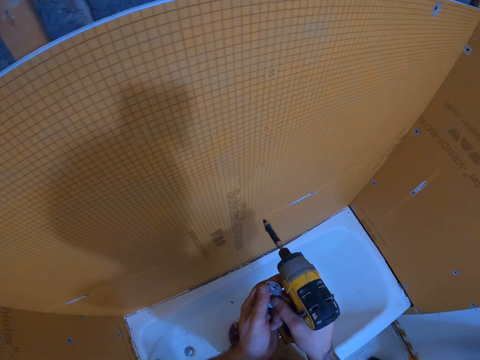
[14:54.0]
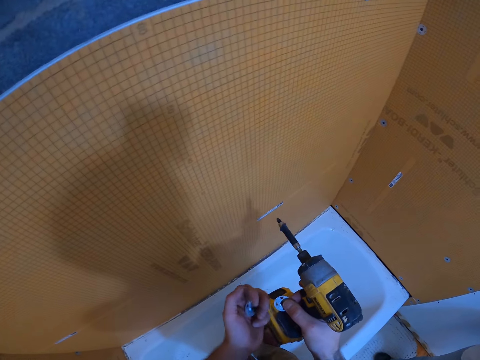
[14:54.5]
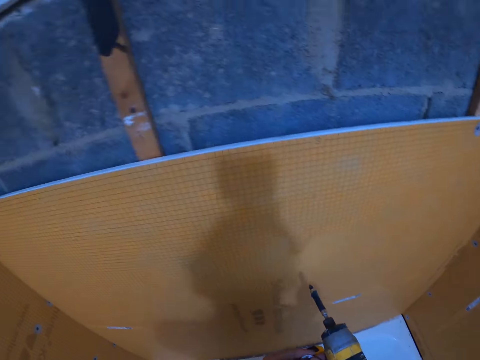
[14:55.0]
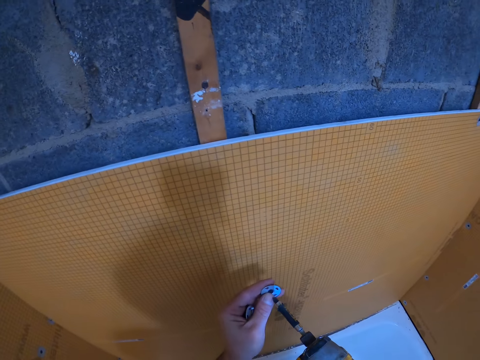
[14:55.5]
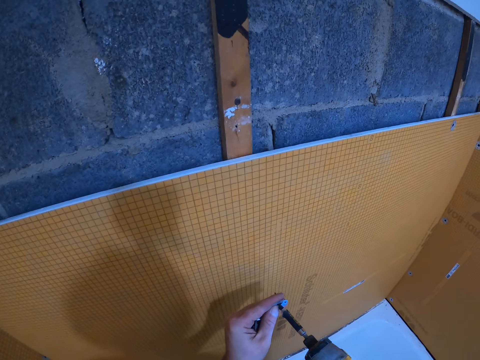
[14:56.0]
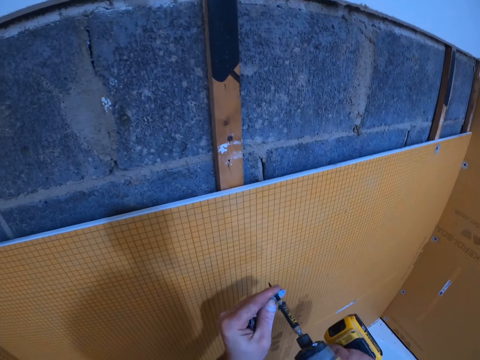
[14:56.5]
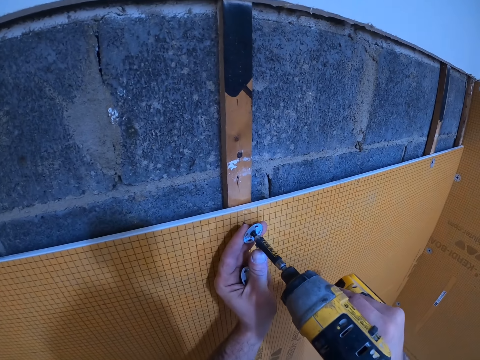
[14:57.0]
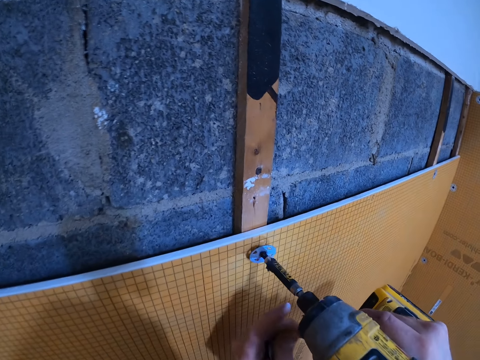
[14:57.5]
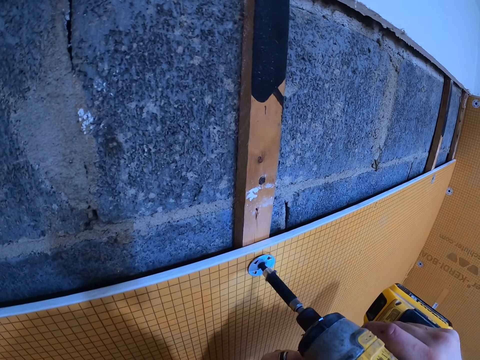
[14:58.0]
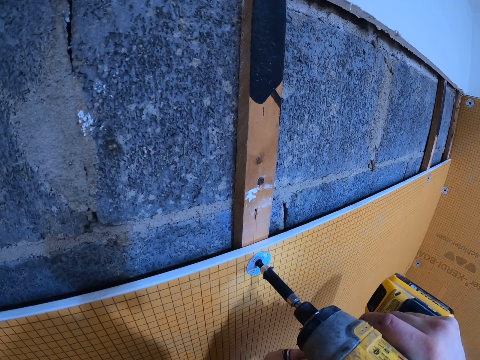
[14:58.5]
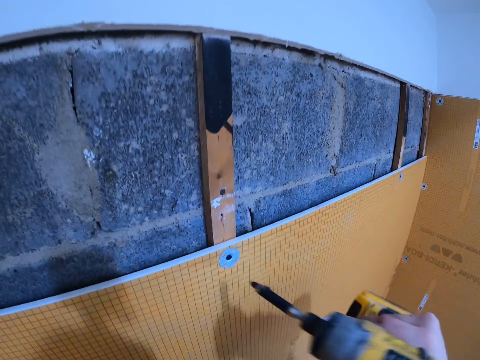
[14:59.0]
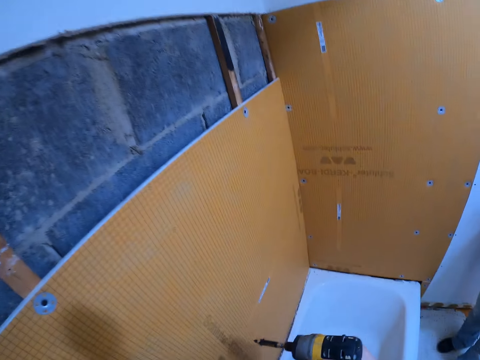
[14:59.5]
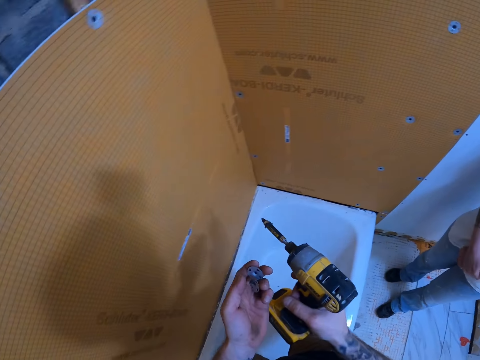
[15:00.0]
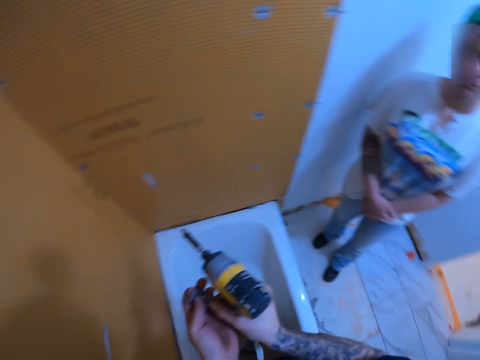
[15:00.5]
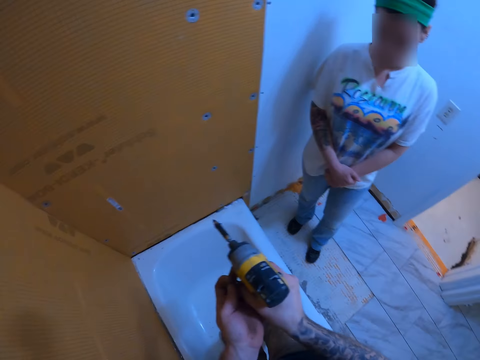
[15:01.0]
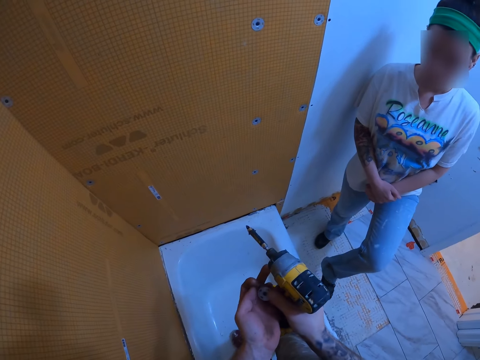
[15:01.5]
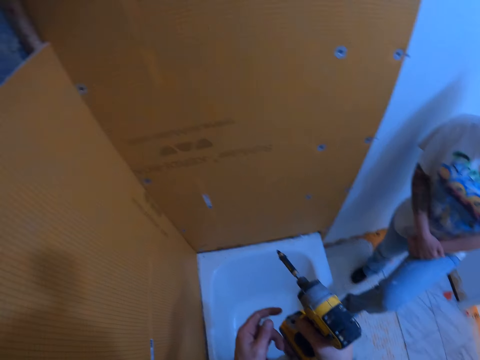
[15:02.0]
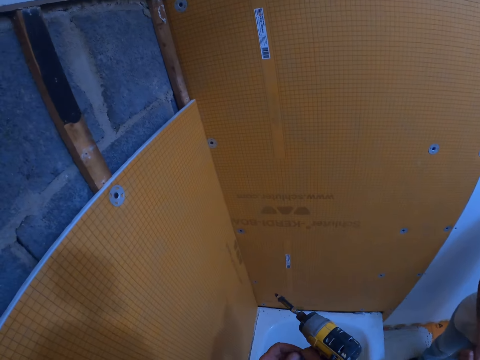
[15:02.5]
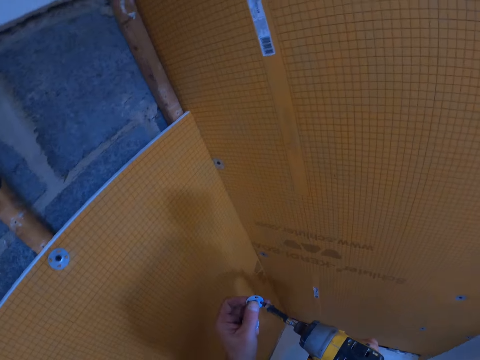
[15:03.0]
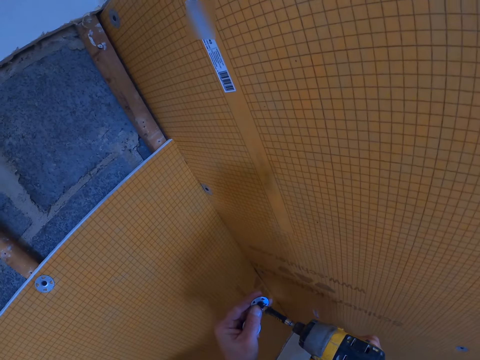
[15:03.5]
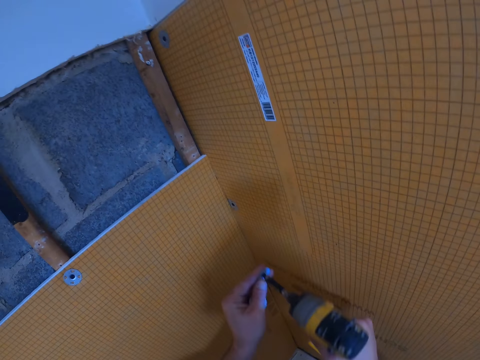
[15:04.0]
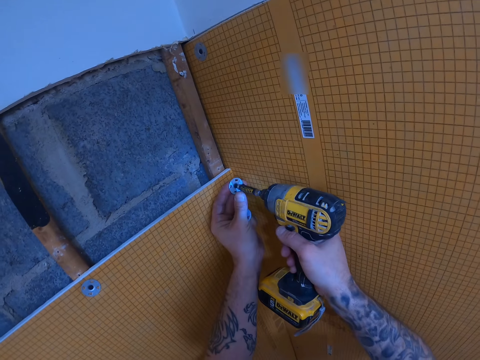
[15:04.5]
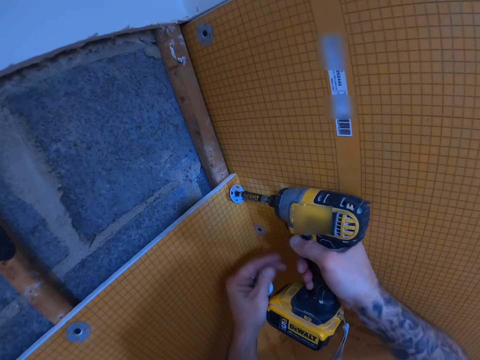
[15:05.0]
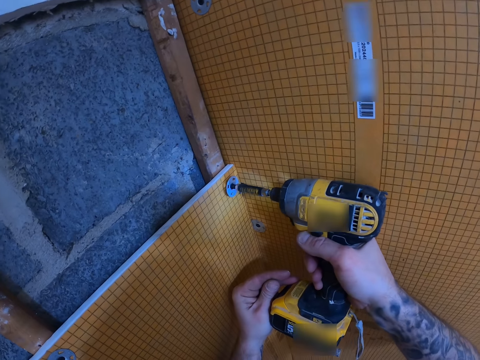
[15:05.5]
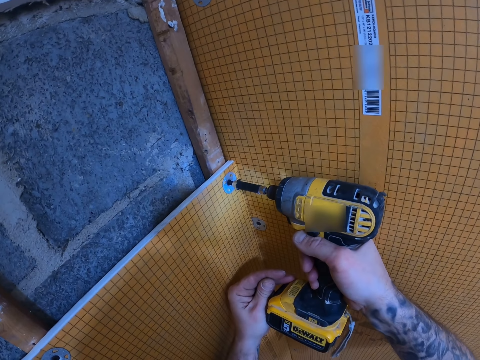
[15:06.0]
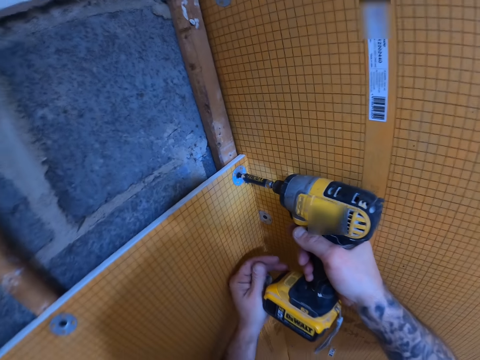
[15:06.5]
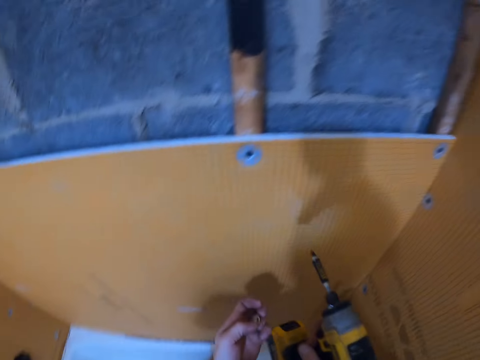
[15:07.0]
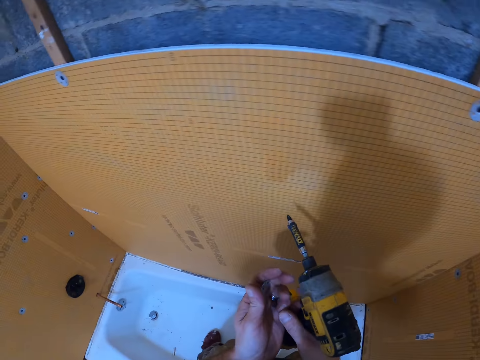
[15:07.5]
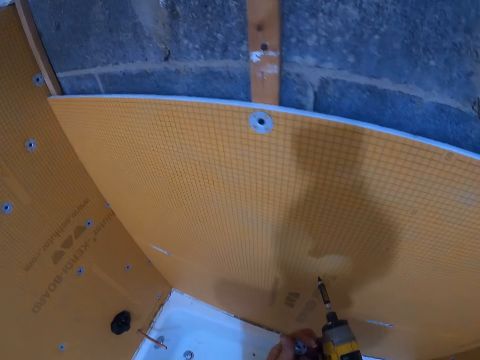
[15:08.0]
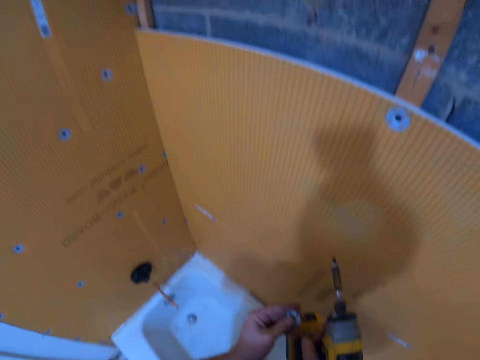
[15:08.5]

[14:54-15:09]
The camera wearer inserts the tile backer washer to the hand drill. They drill the tile backer washer in the tile backer board. A woman steps on the bath tub. The camera wearer inserts the tile backer washer to the hand drill. They drill the tile backer washer in the tile backer board.

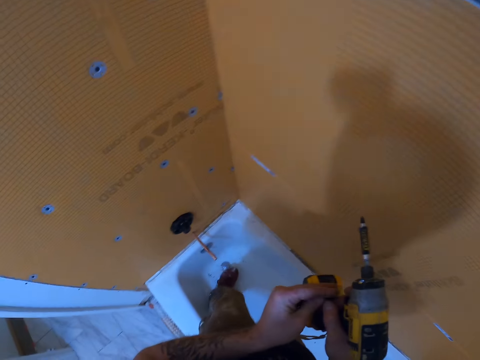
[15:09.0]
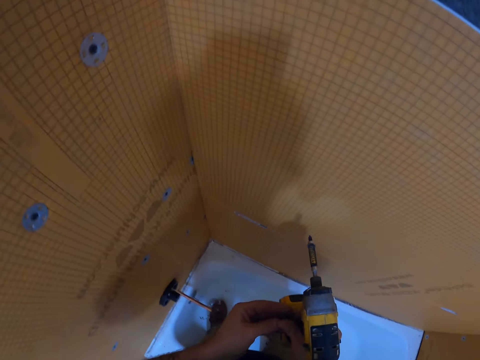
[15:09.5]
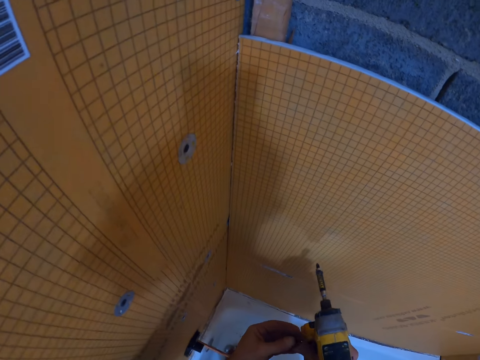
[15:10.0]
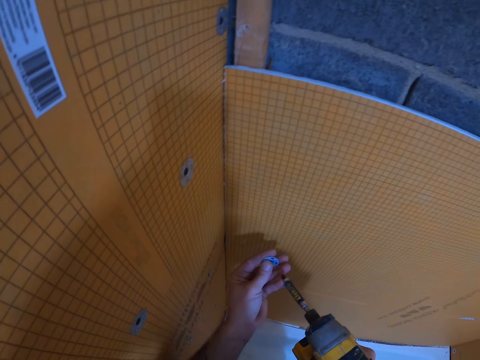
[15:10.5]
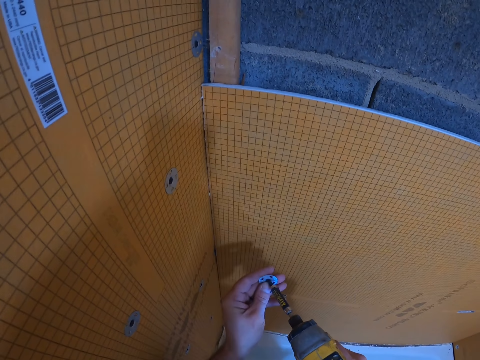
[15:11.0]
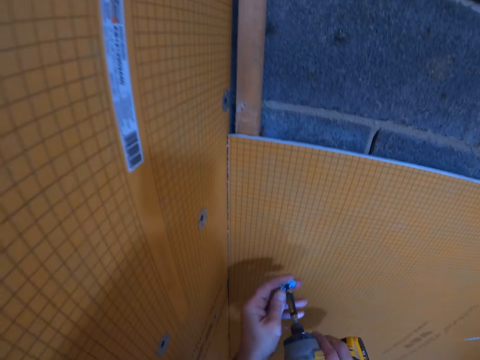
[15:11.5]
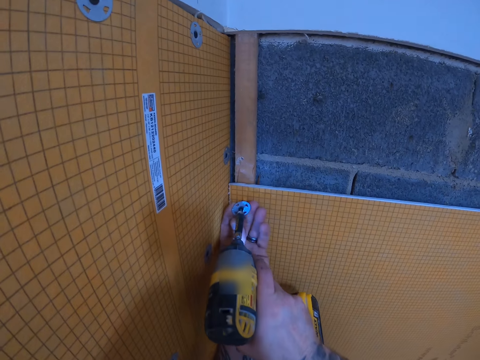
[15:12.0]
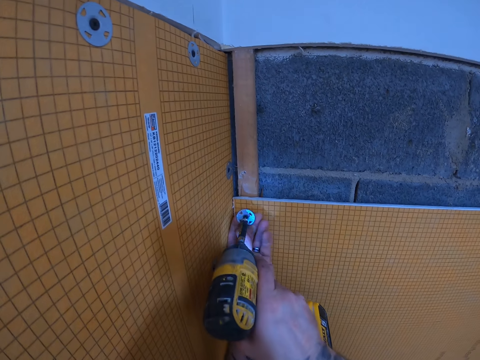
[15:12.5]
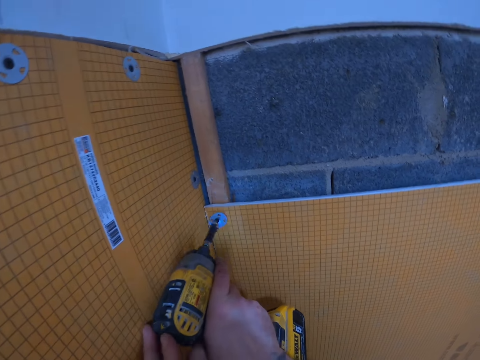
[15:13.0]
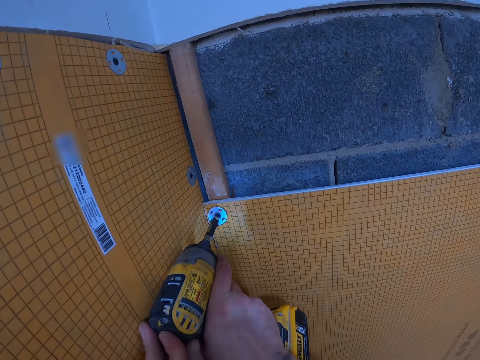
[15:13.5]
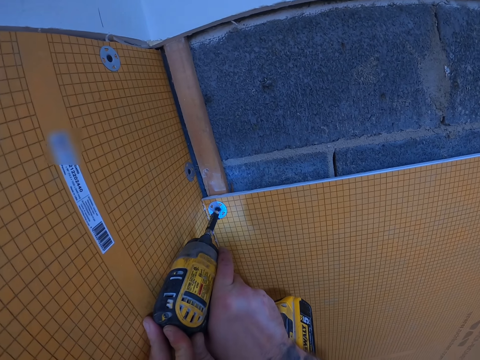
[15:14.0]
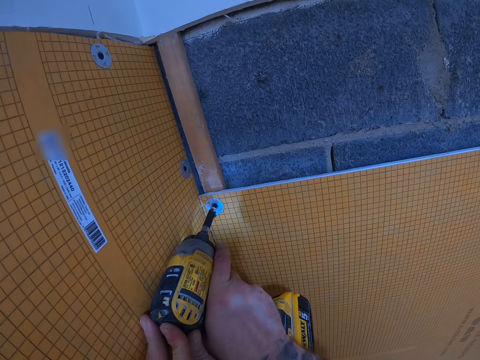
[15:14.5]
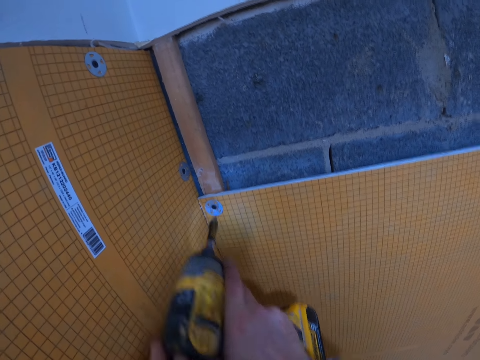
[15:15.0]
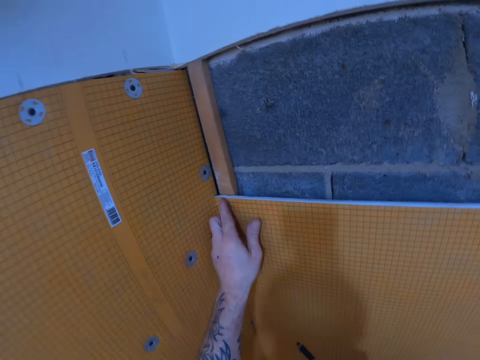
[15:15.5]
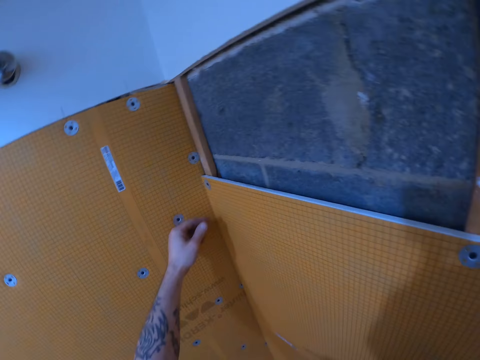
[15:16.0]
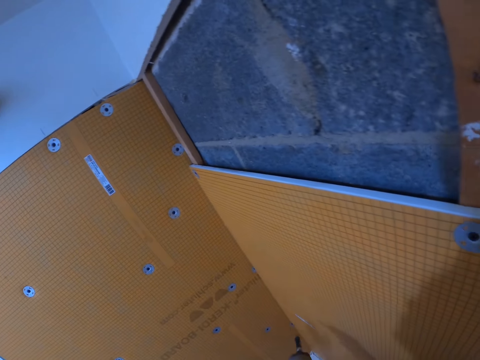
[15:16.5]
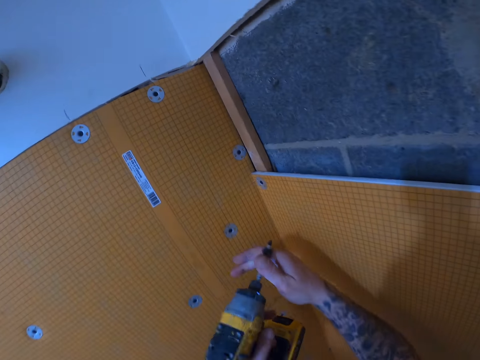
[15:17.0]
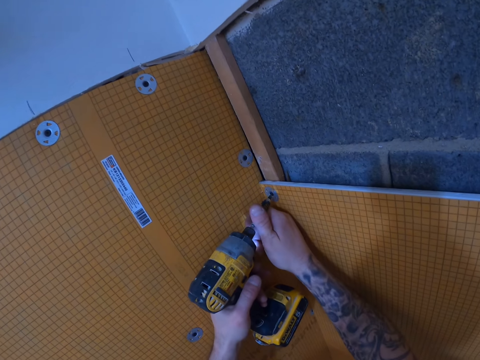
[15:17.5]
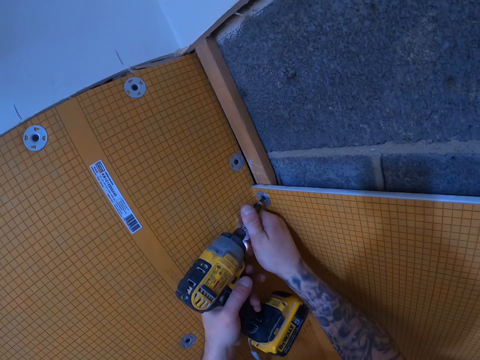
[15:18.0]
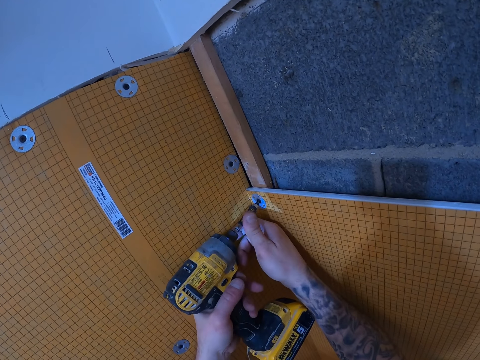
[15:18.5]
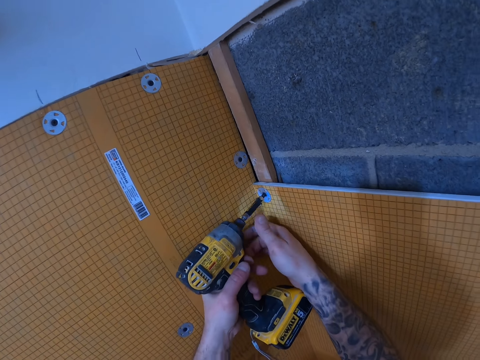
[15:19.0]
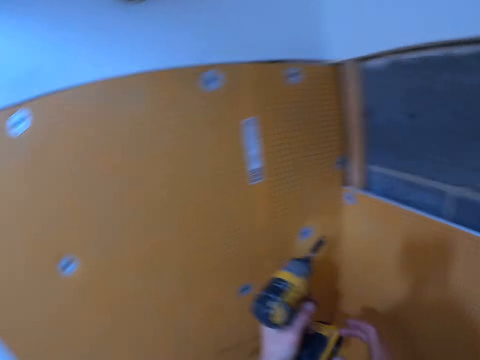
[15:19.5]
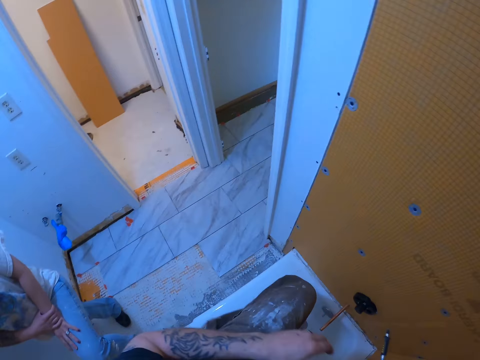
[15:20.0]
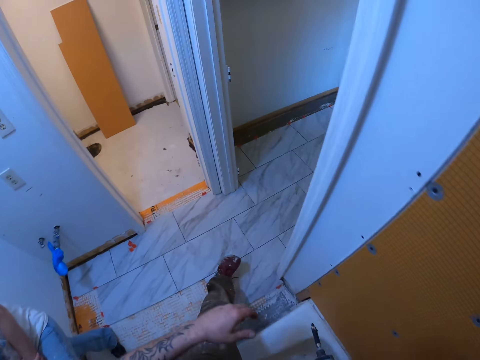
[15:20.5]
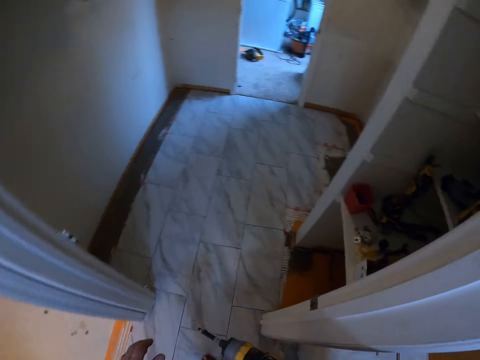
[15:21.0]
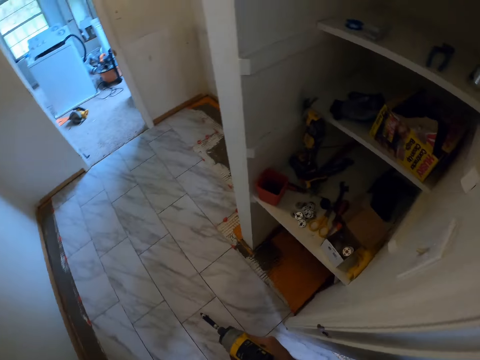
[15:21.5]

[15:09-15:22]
The camera wearer inserts the tile backer washer to the hand drill. They drill the tile backer washer in the tile backer board. They fix the plastic wall panel on the wall. They walk around the room.
